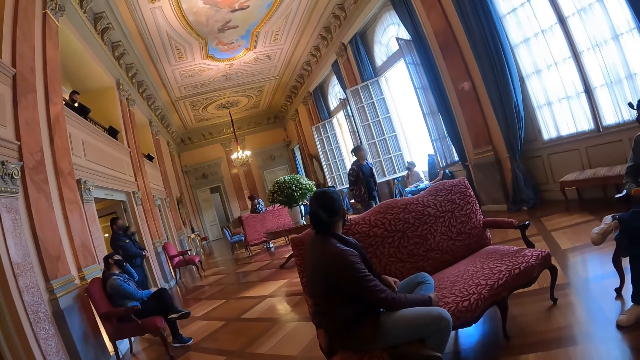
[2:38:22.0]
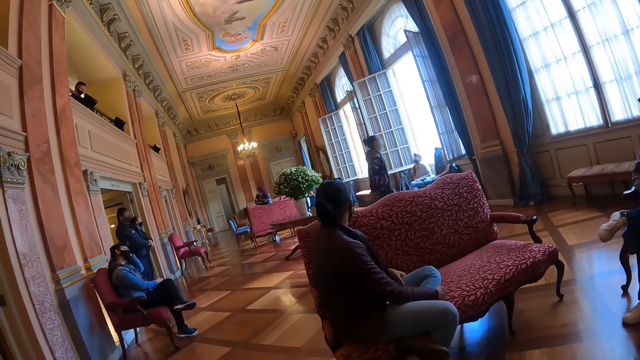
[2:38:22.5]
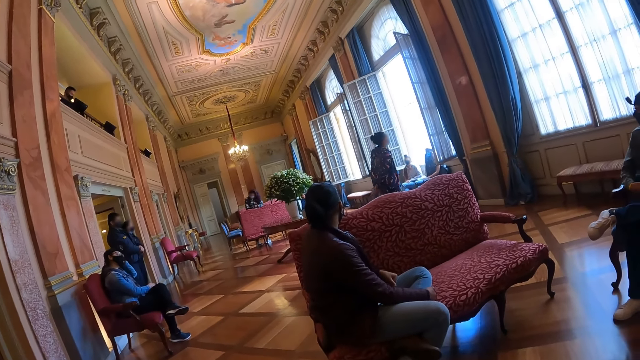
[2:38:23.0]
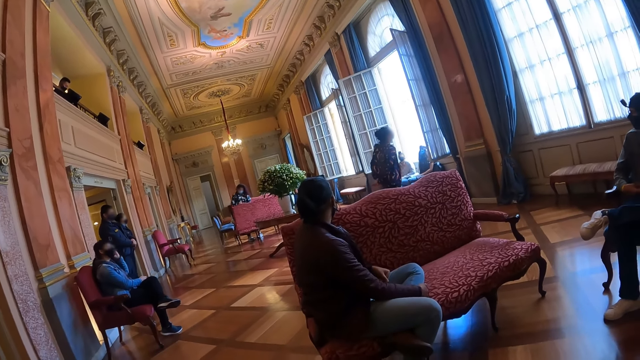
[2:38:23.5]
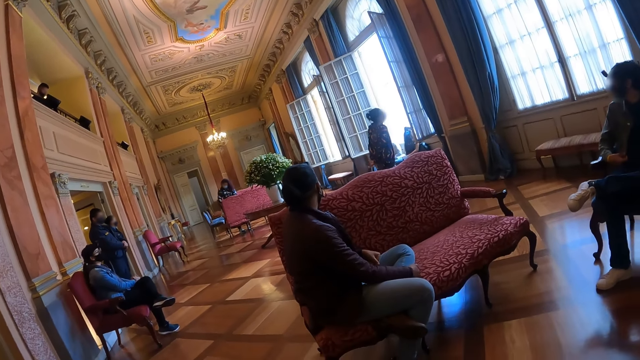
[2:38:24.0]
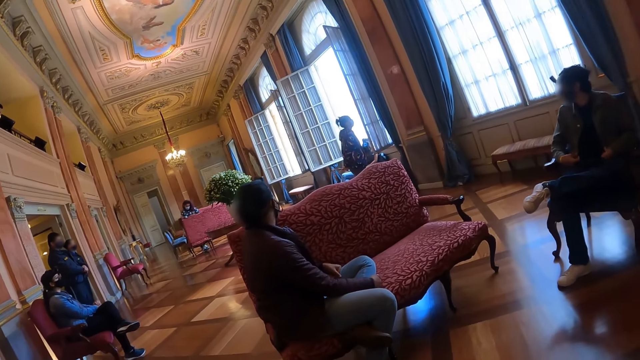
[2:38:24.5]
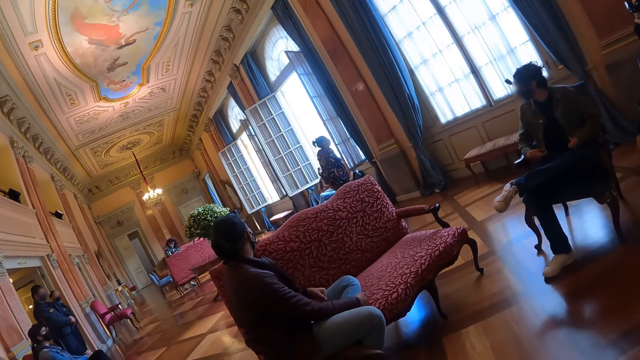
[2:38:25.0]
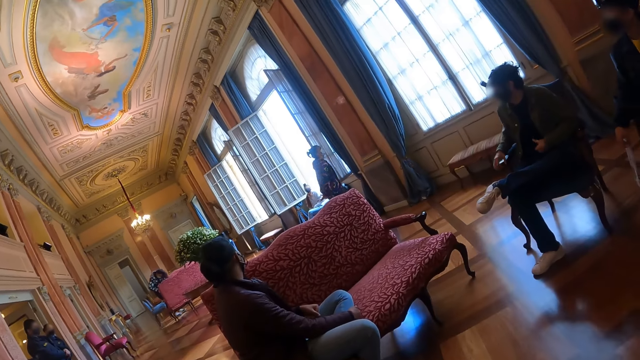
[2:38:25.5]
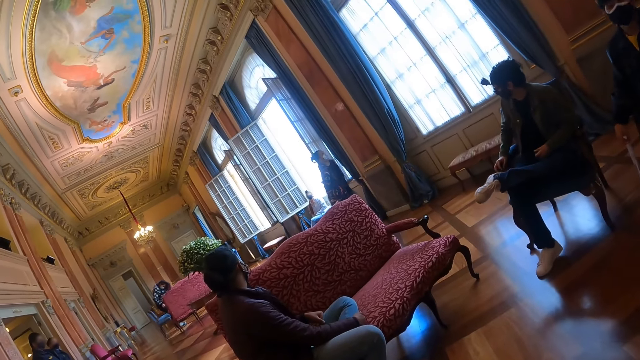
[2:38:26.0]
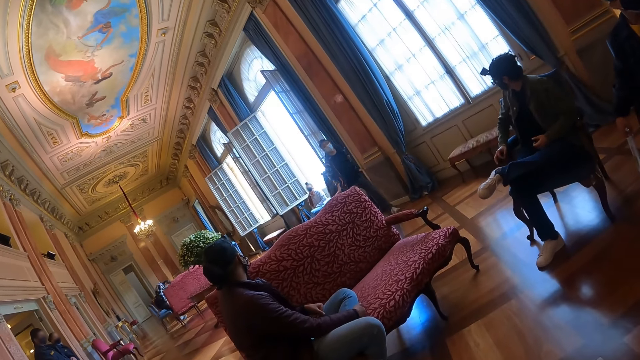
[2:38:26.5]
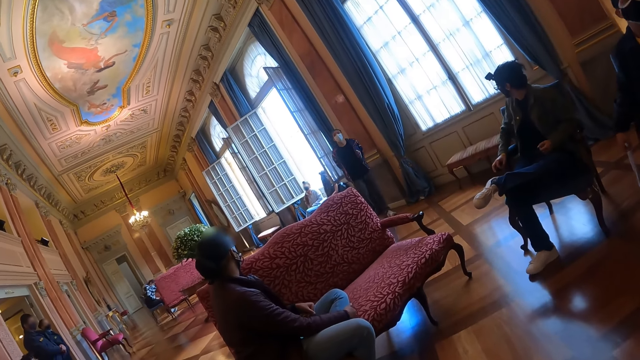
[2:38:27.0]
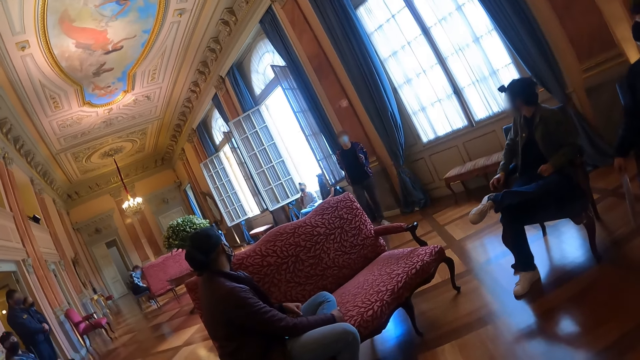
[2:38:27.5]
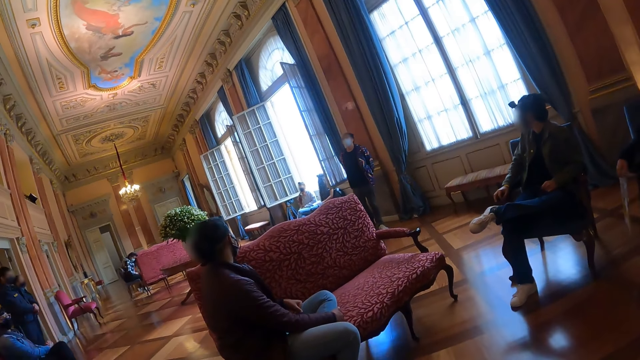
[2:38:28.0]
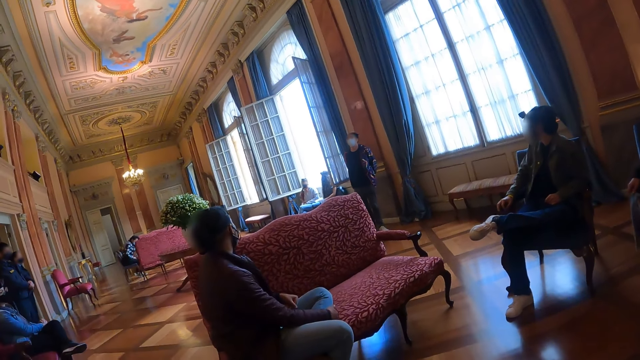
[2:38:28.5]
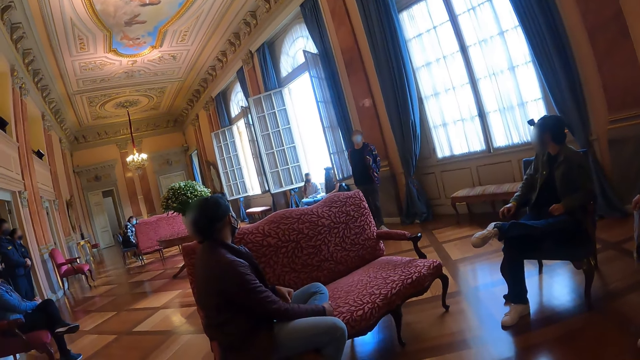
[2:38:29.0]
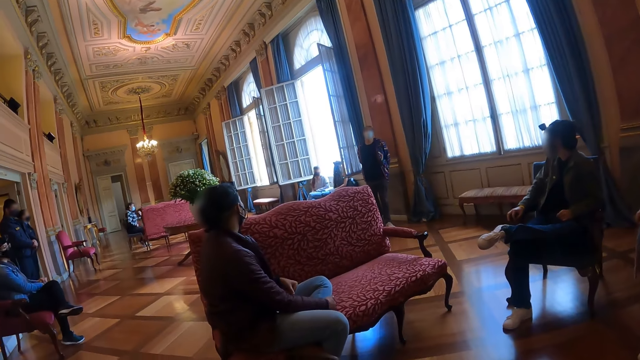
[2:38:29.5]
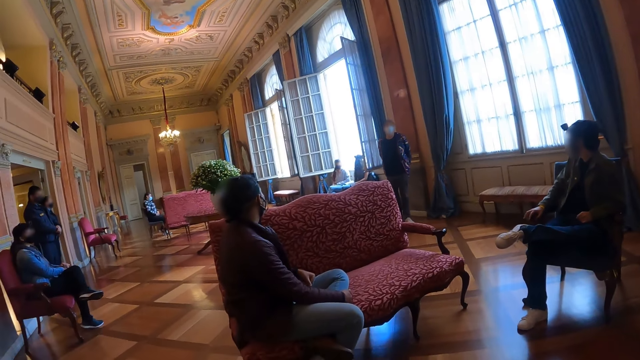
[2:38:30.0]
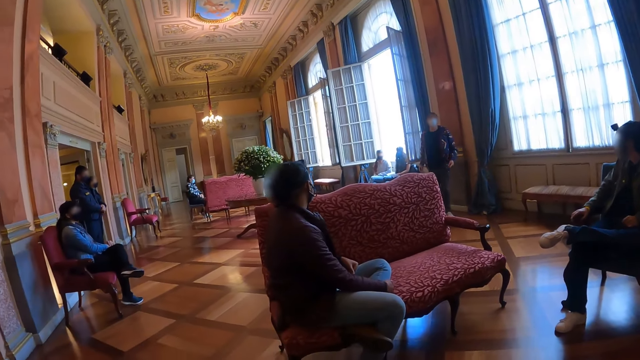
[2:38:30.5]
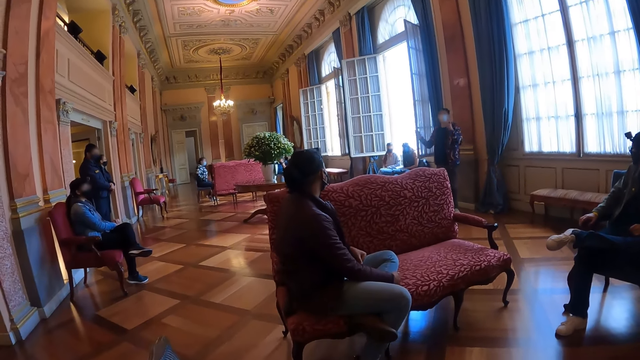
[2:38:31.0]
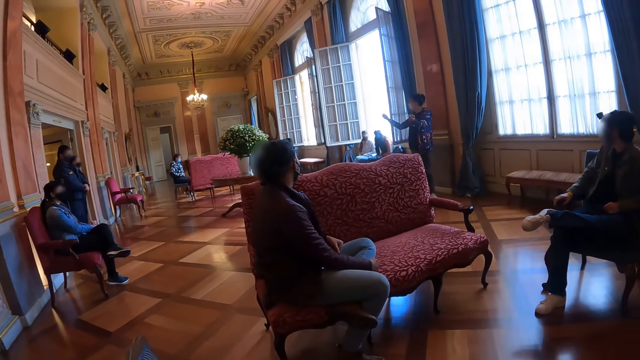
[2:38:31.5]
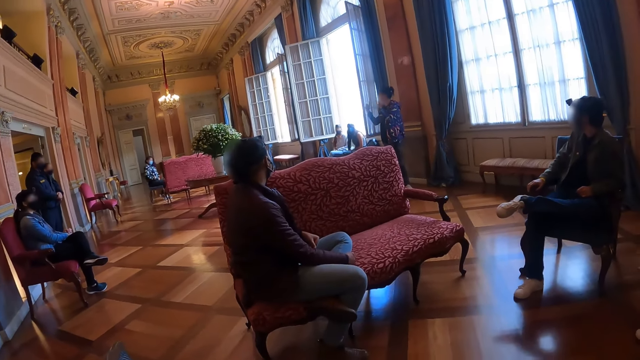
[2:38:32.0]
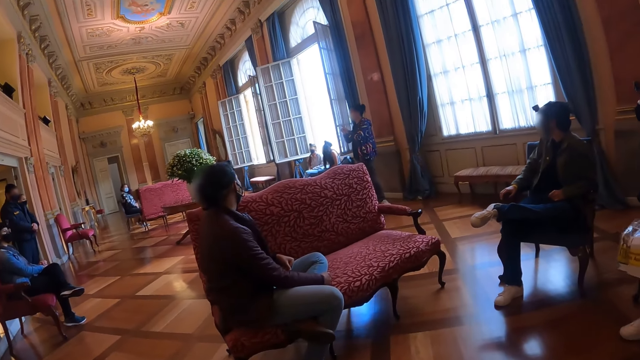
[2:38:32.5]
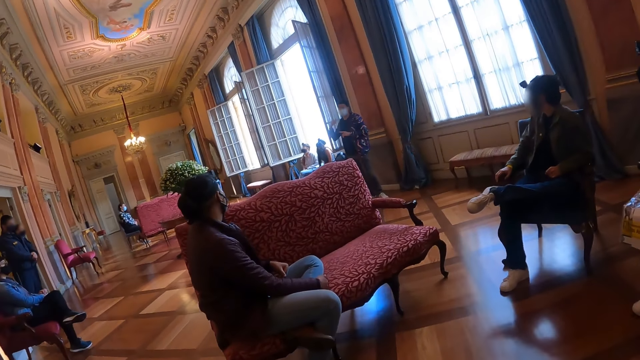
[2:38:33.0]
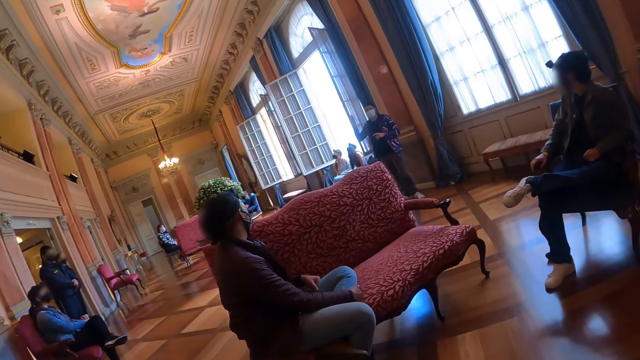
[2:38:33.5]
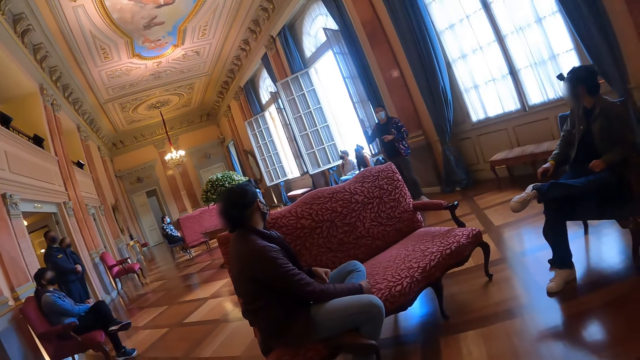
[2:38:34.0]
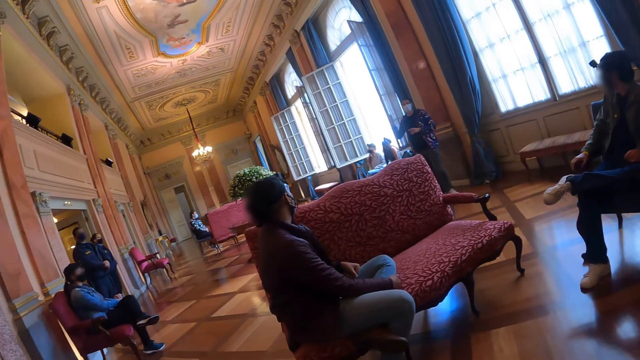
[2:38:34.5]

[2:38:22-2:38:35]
A person walks around the hall. The person turns around and talks to the people in the hall.

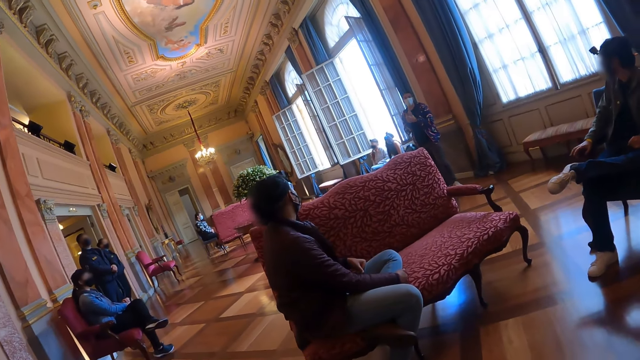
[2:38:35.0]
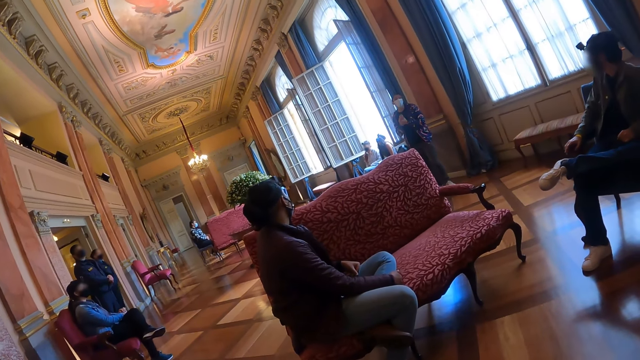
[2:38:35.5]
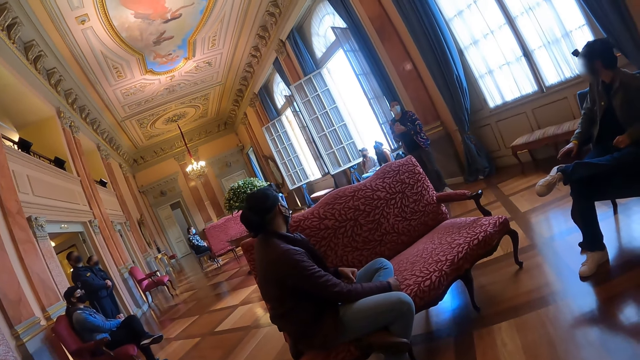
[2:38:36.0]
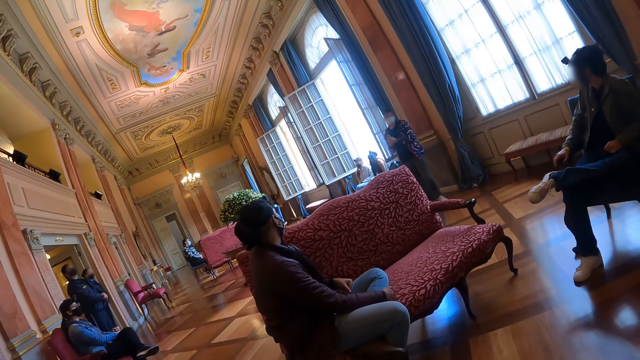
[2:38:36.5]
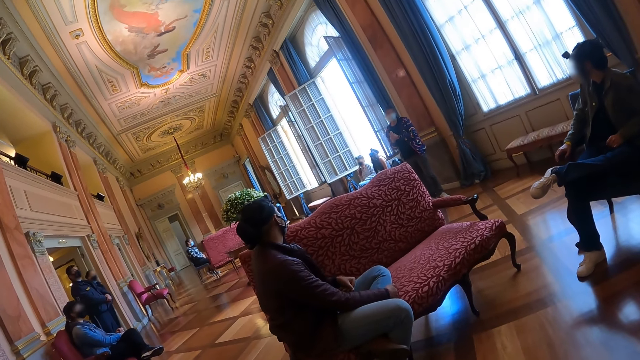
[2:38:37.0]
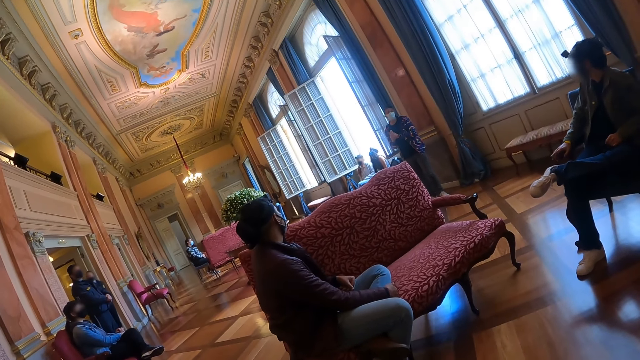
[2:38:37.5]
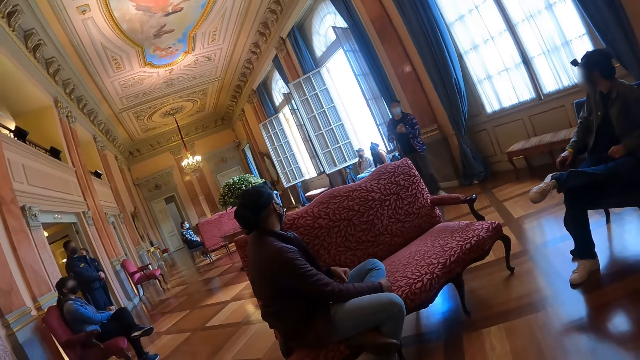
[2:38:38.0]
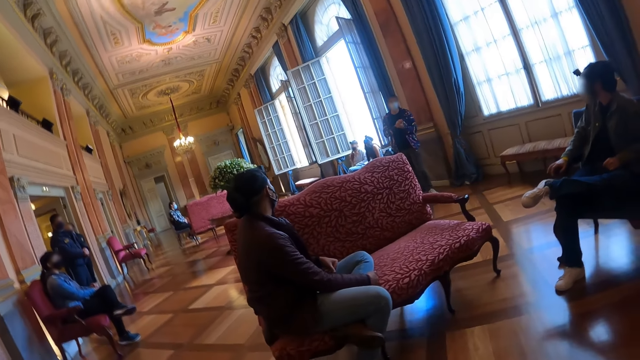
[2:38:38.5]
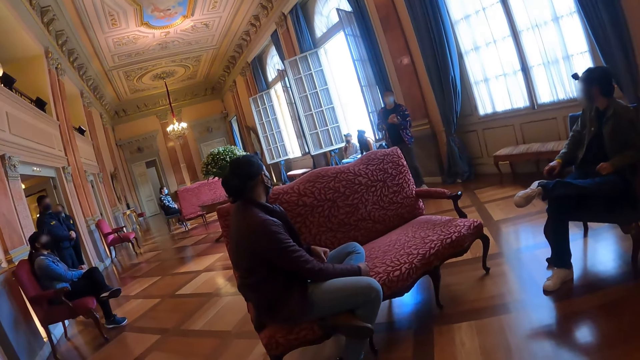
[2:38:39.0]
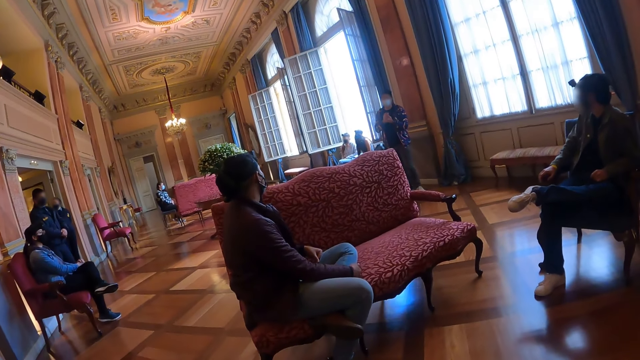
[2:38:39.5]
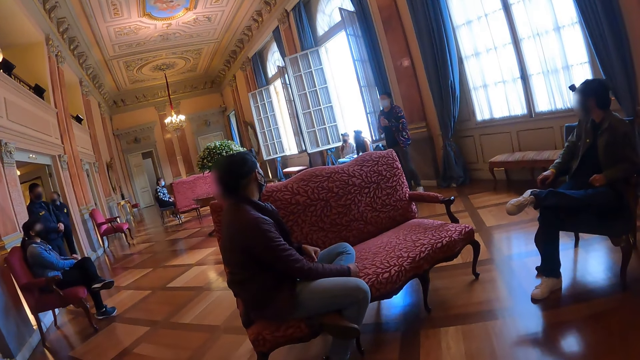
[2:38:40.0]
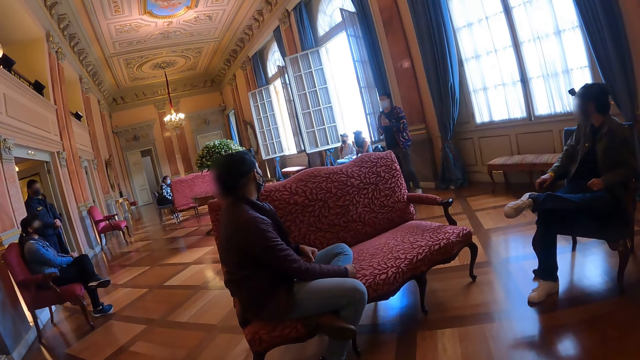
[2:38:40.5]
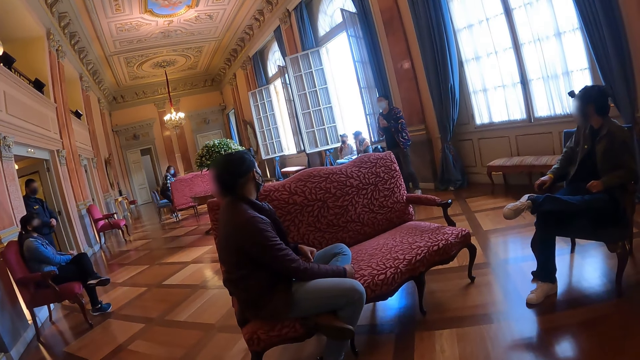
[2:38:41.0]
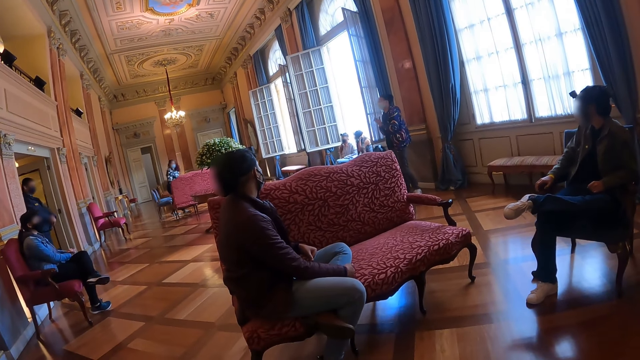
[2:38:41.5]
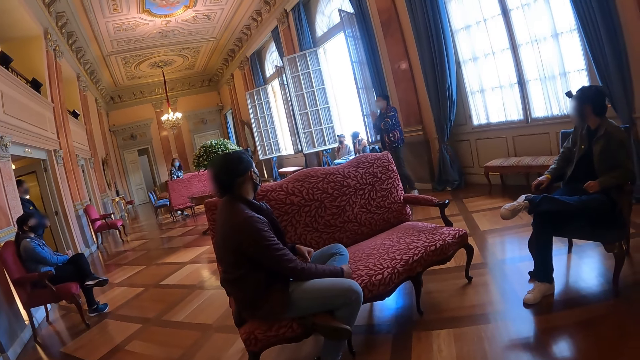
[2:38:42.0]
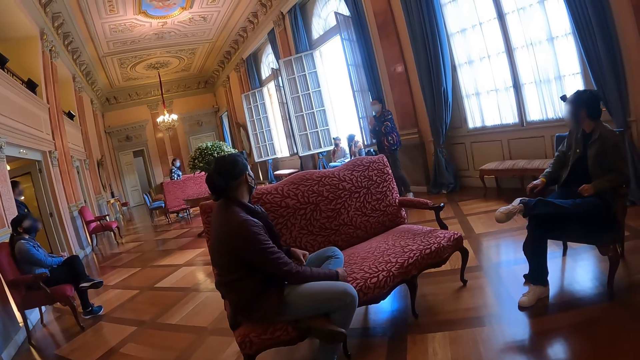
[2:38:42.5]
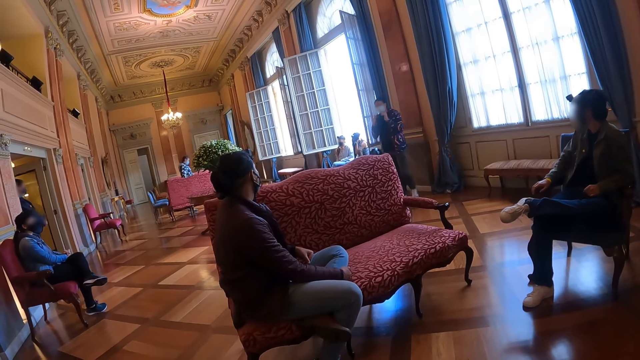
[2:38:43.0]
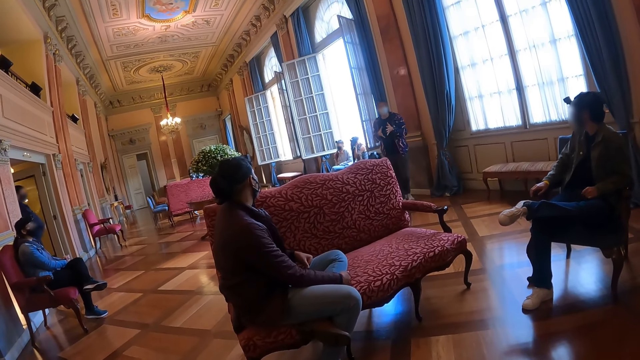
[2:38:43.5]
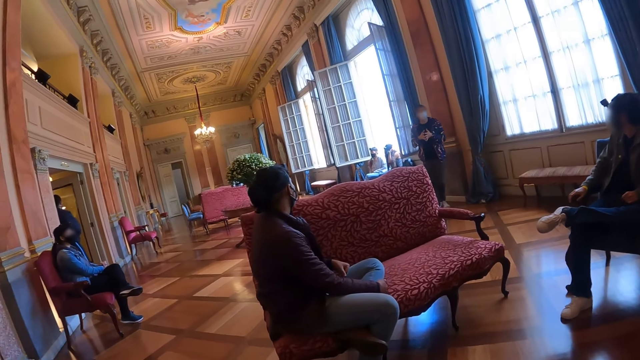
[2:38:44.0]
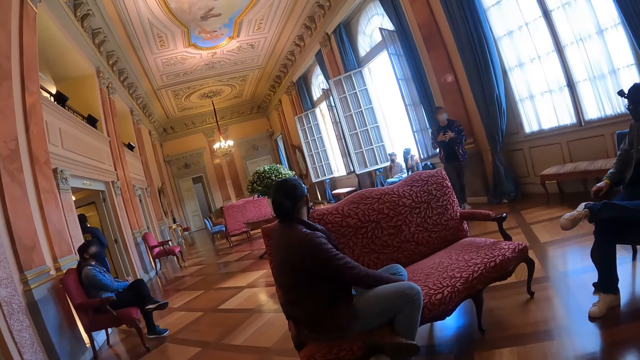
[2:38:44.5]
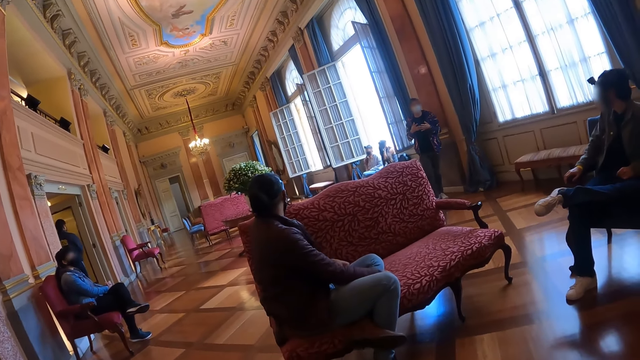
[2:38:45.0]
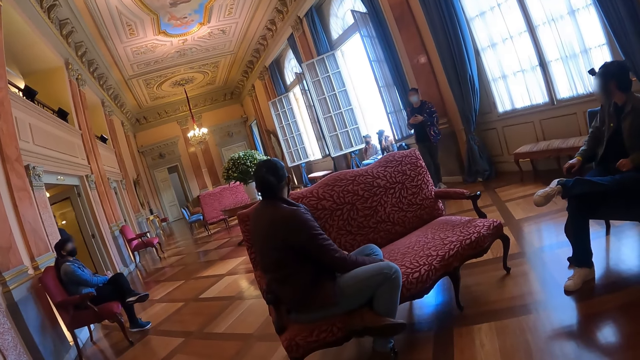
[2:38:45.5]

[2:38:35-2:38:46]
The camera wearer listens to a lady.
